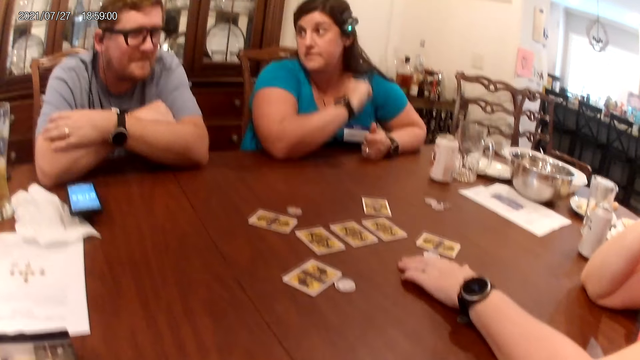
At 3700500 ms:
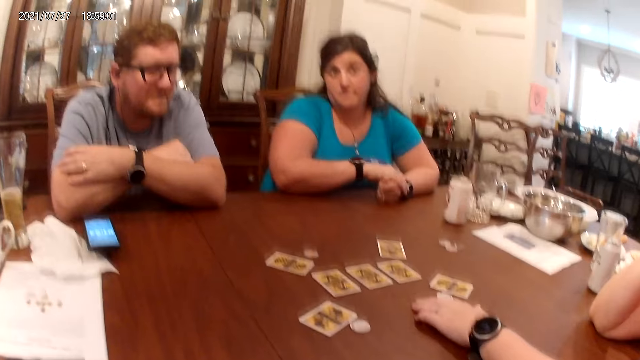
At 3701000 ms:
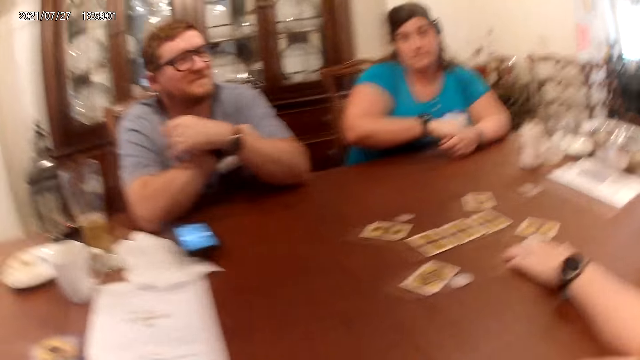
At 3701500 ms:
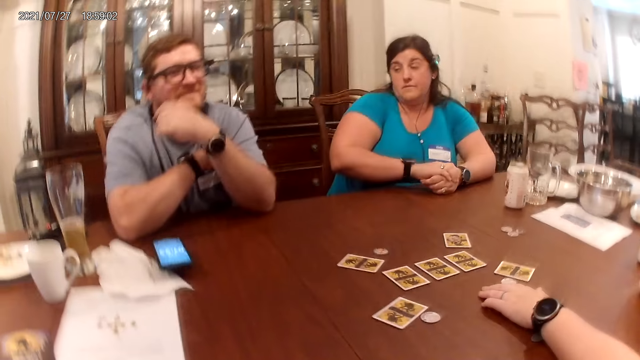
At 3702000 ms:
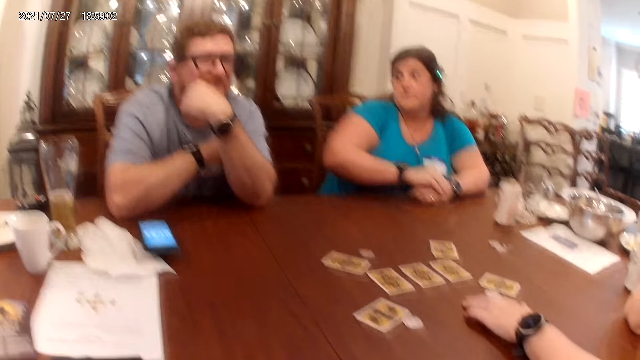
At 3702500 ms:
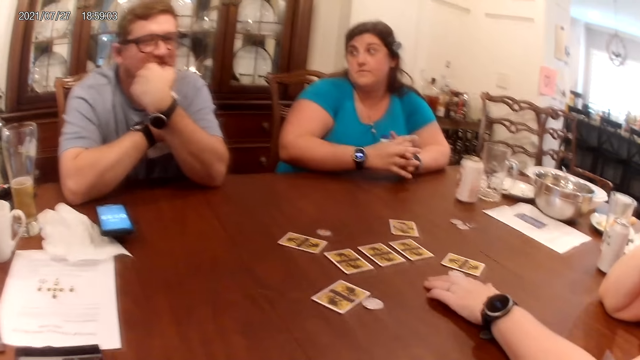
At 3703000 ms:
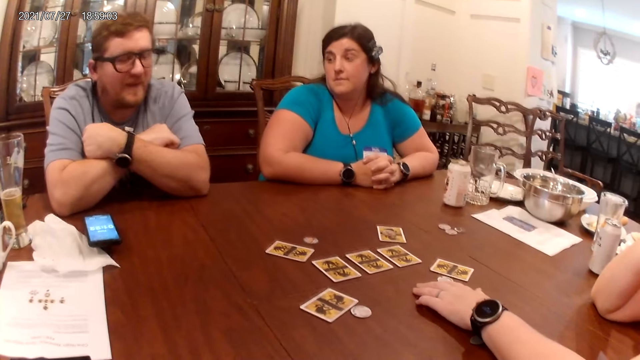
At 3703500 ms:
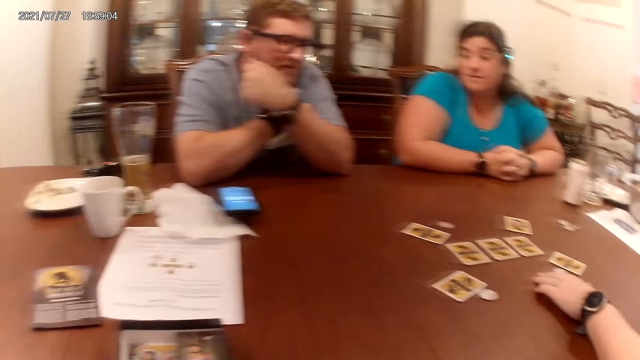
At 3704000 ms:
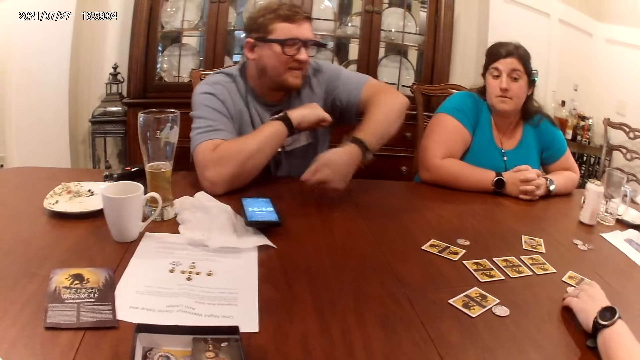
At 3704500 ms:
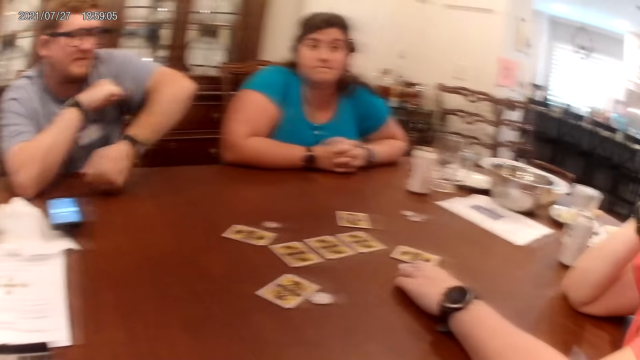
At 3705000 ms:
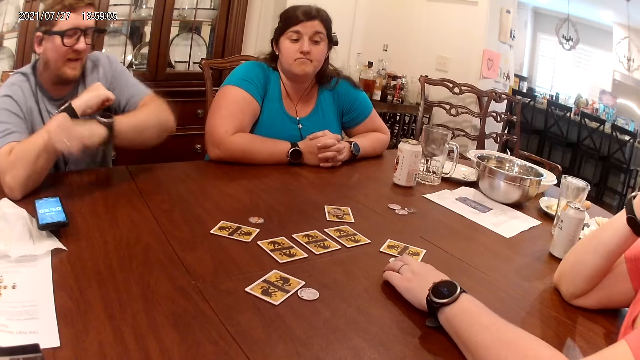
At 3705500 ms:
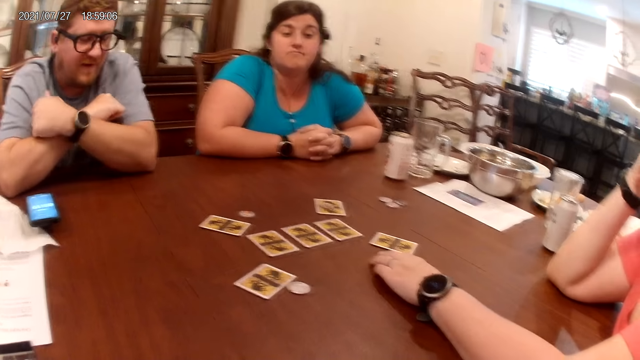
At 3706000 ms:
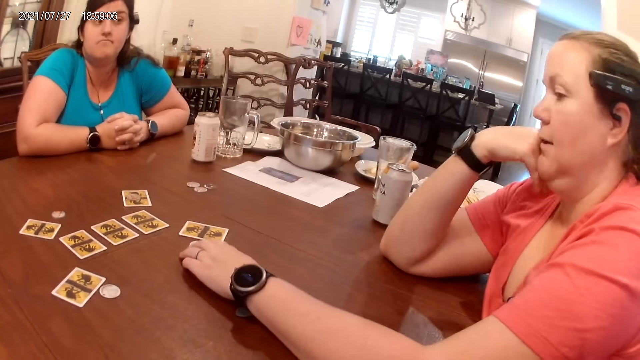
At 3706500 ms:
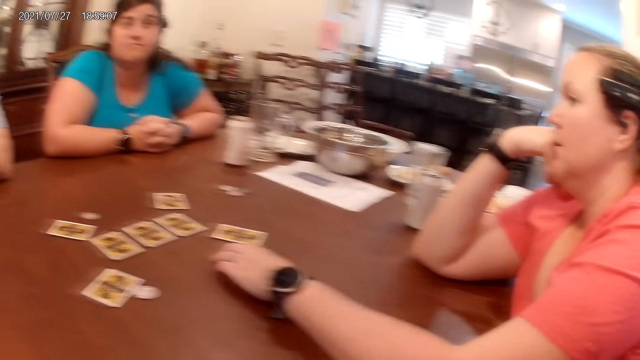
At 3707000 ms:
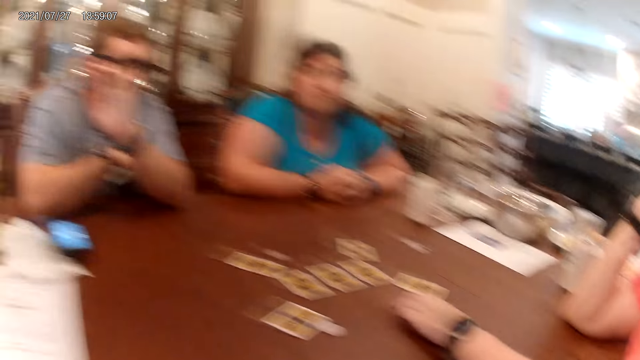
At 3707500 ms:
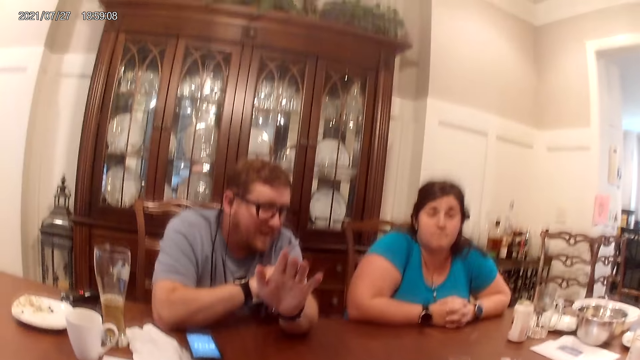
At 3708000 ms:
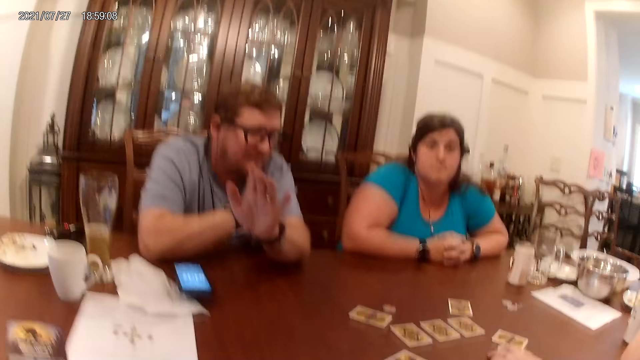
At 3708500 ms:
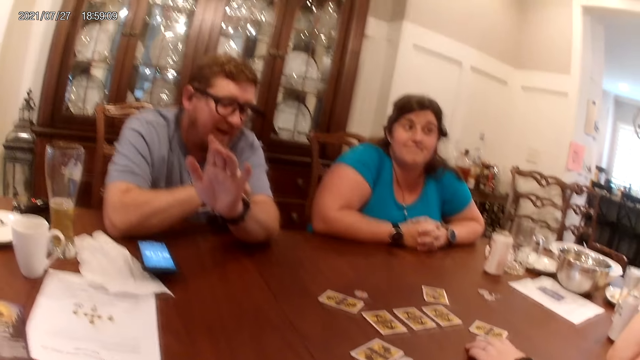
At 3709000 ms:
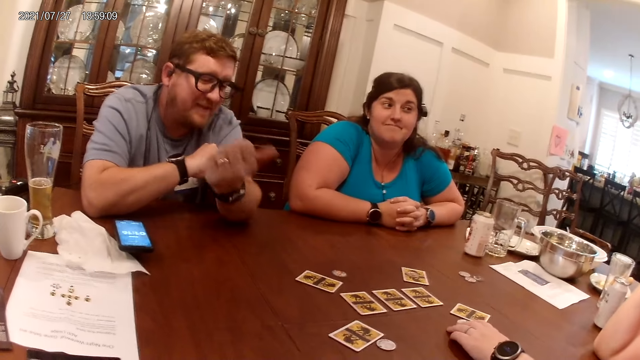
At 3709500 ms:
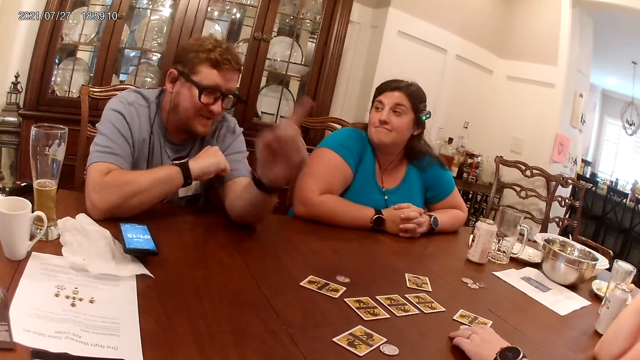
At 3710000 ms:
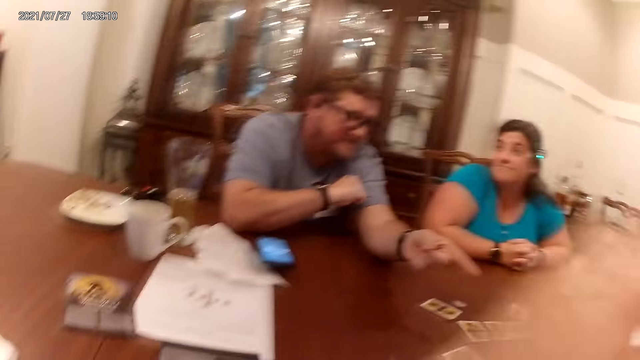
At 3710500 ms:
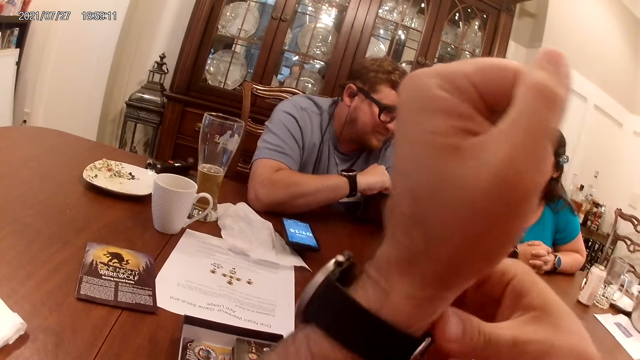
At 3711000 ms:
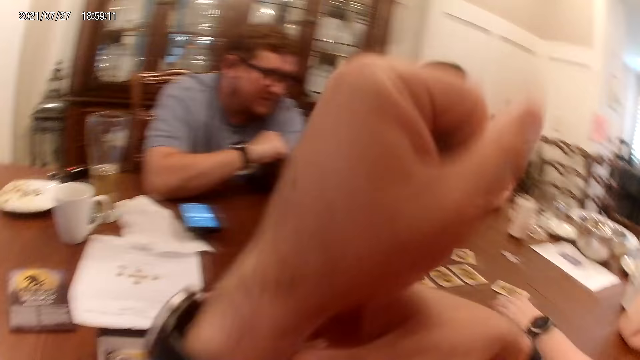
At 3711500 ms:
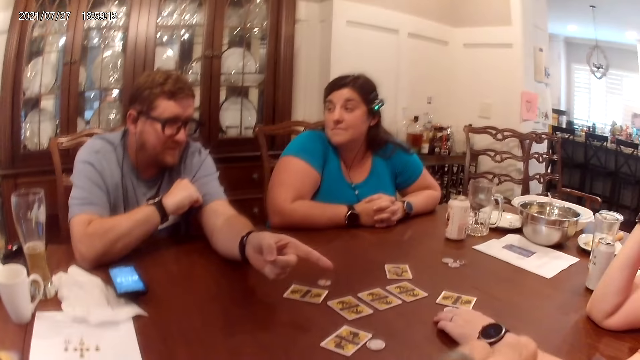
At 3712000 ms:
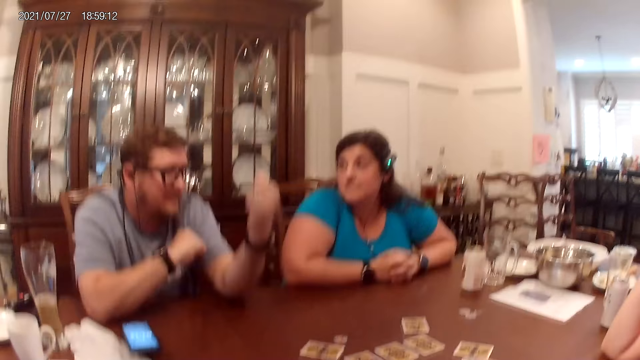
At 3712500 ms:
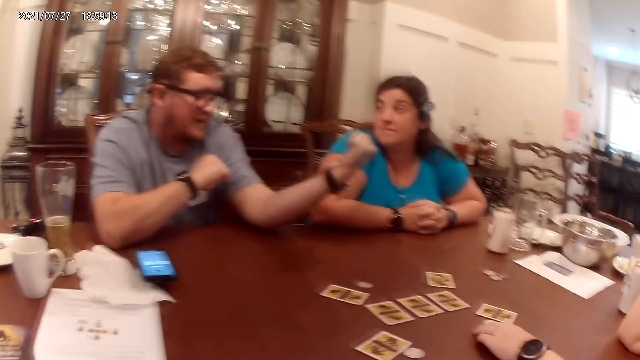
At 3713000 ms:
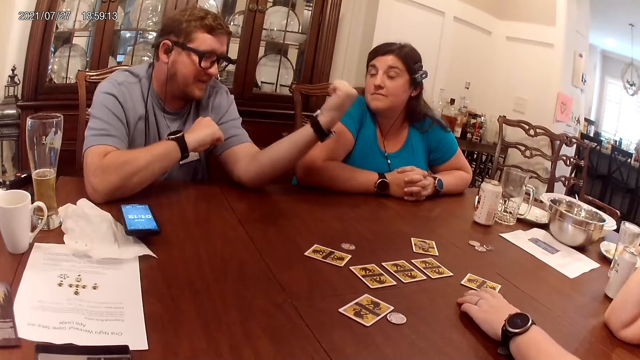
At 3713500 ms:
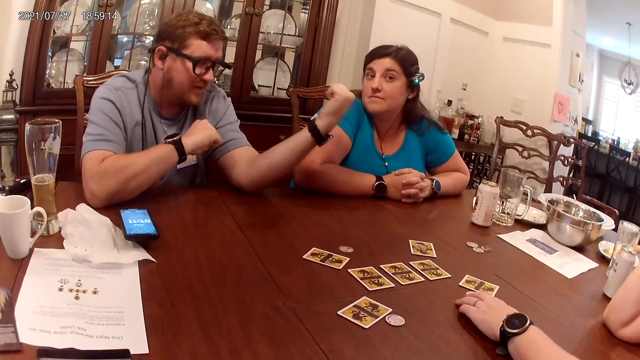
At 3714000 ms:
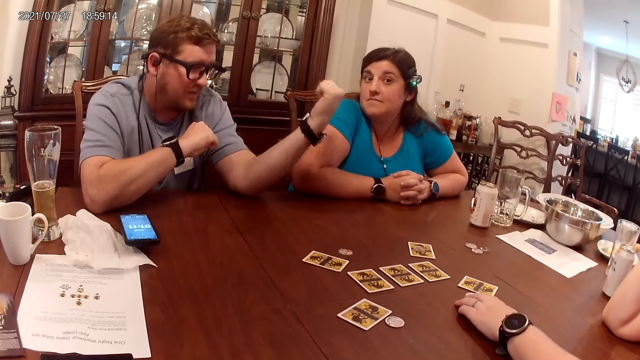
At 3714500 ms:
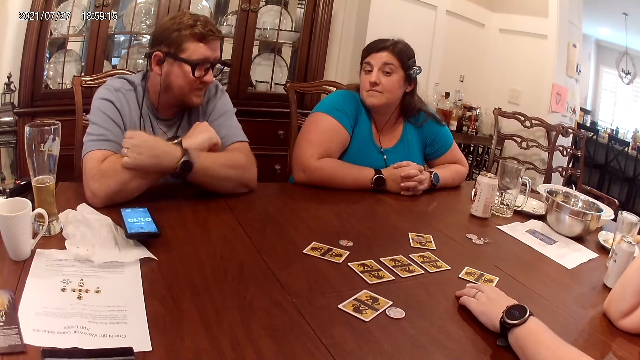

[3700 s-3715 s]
The man converses with everyone on the table. The camera wearer converses with everyone on the table. The man converses with everyone on the table. The camera wearer adjusts the wristwatch in his left hand with his right hand.

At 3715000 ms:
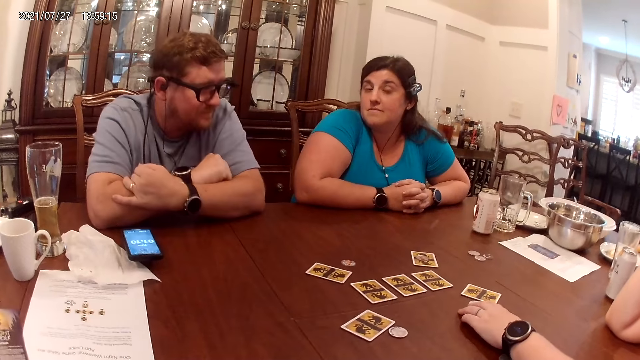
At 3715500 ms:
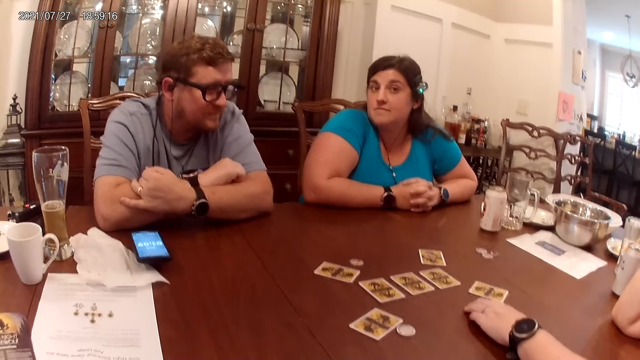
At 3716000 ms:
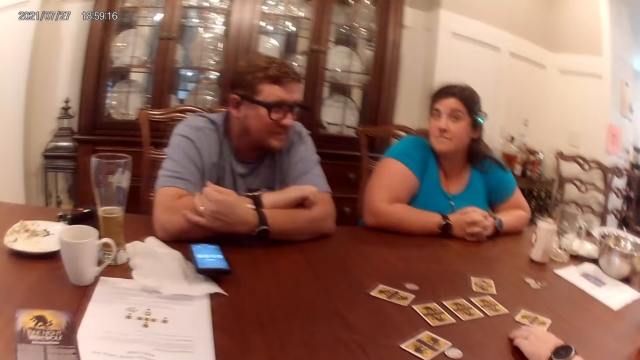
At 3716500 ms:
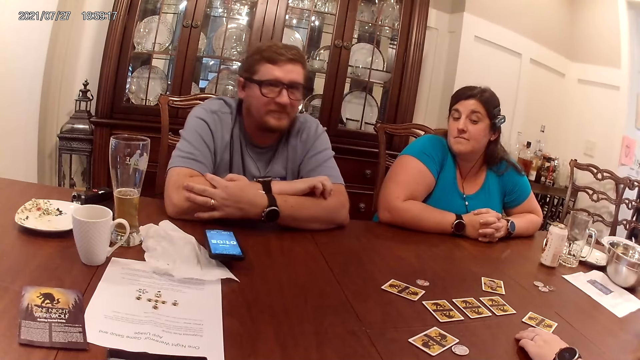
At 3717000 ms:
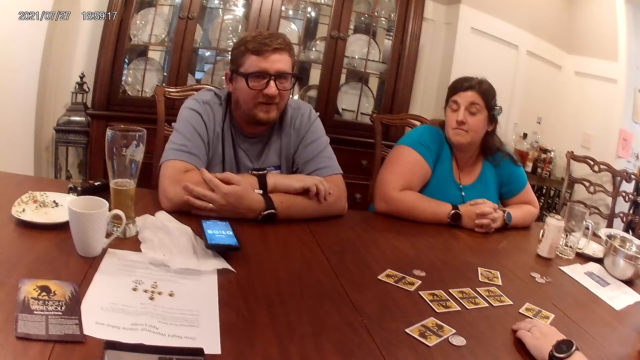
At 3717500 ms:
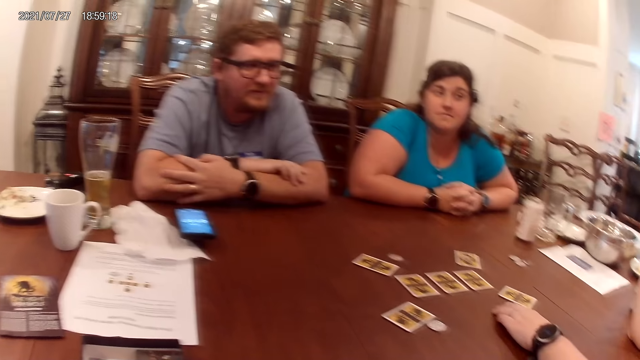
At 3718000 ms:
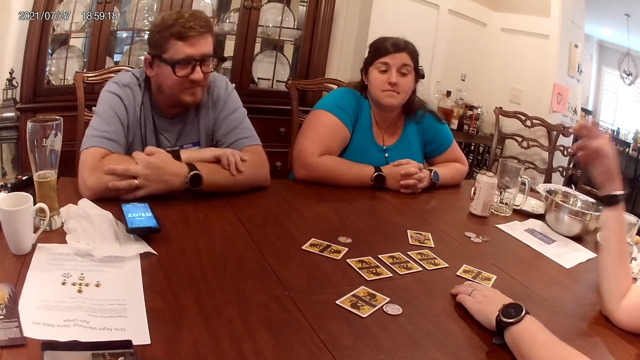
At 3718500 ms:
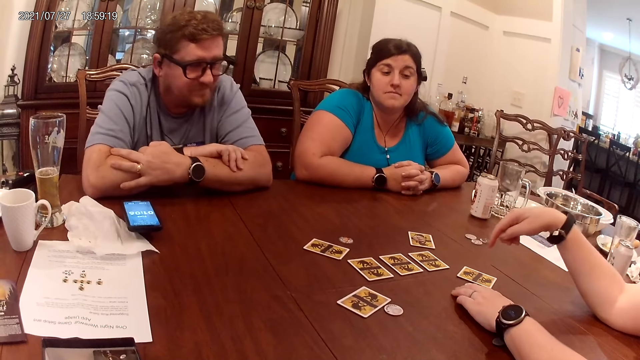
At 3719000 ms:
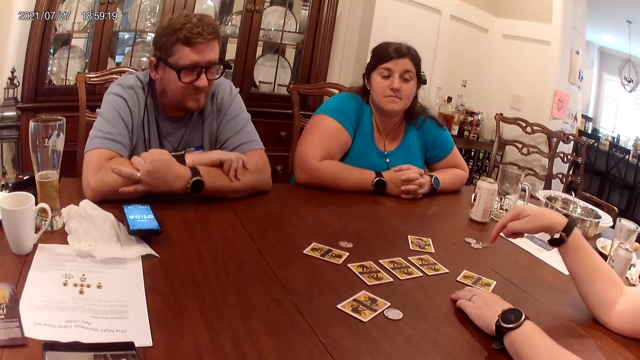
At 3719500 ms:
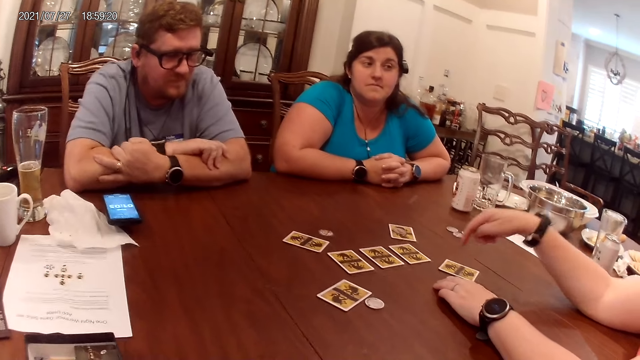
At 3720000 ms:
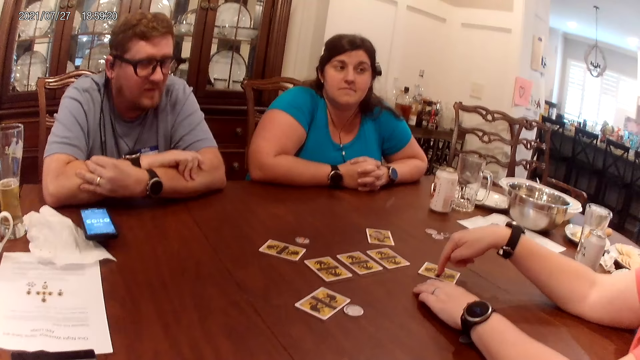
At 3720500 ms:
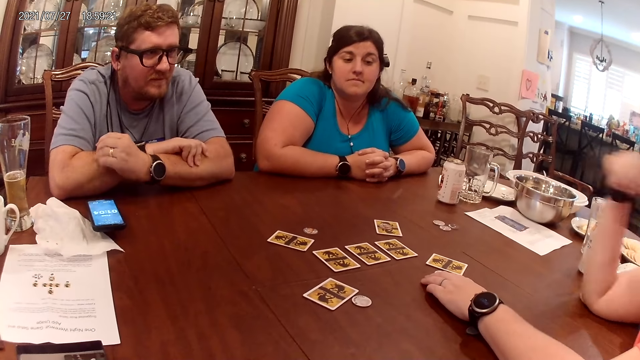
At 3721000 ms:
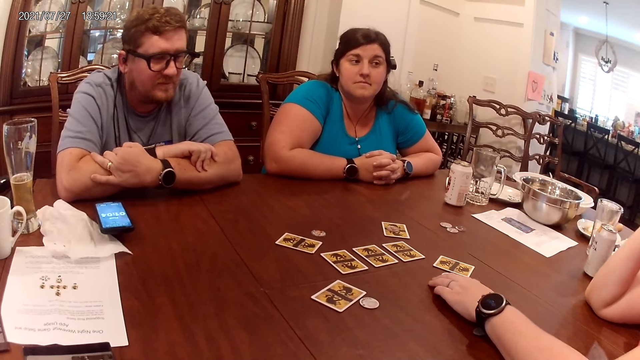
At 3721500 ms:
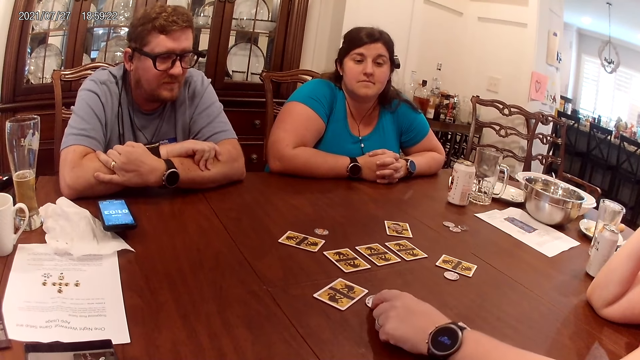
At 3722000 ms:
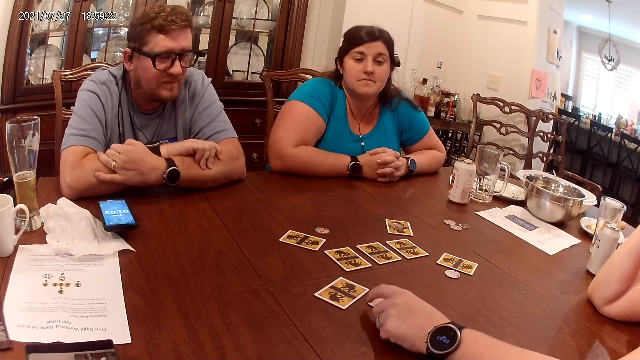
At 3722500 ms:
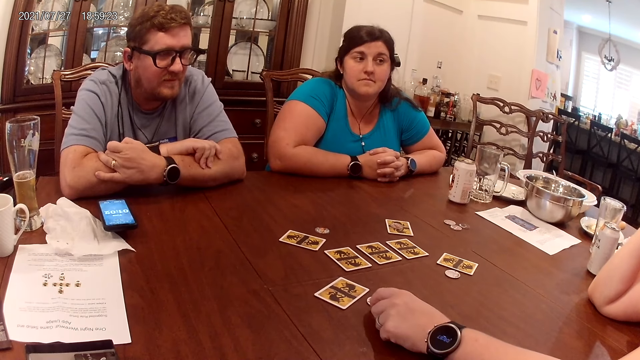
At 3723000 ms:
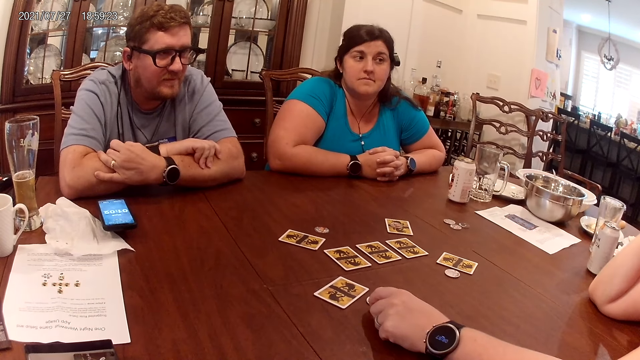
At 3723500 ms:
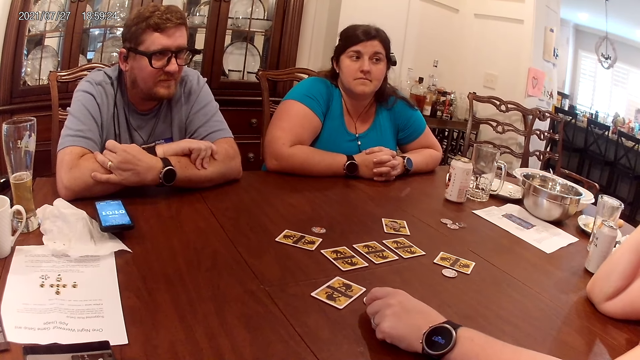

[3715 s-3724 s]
The other woman converses with everyone on the table. She touches the card on the table with her right finger. She touches the chip on the table with her left fingers.
